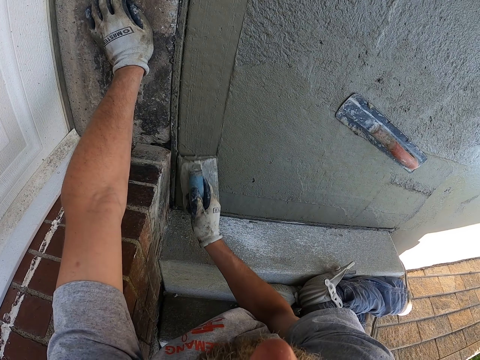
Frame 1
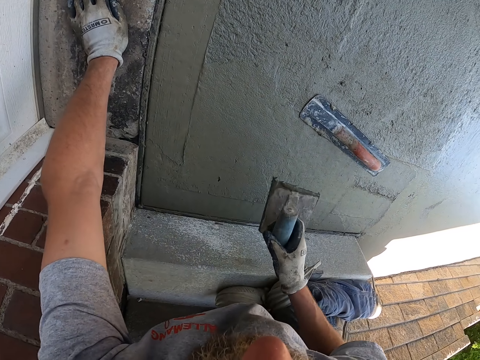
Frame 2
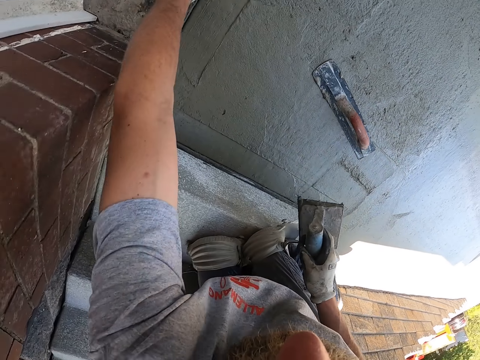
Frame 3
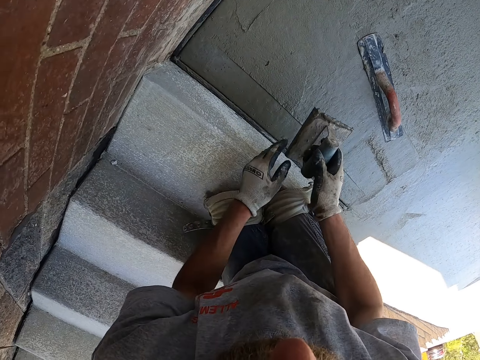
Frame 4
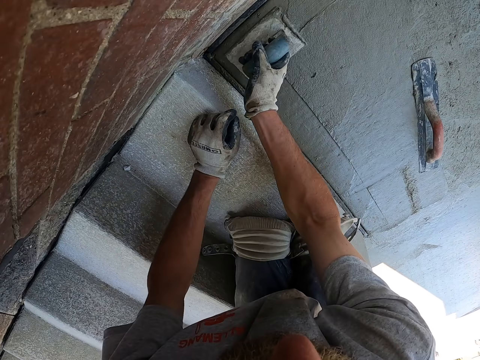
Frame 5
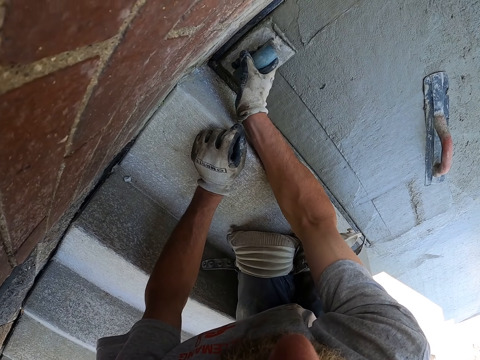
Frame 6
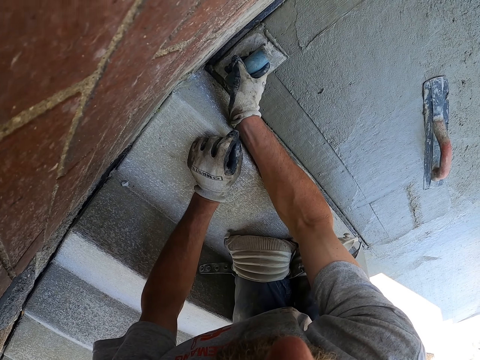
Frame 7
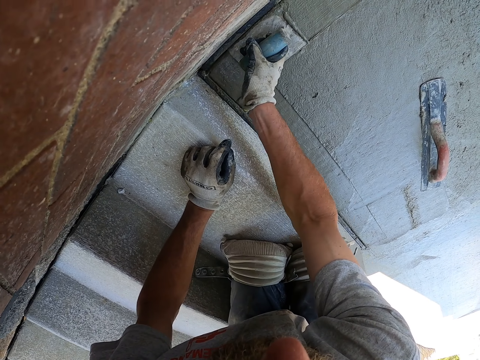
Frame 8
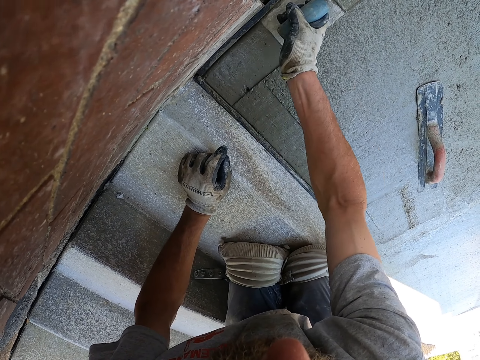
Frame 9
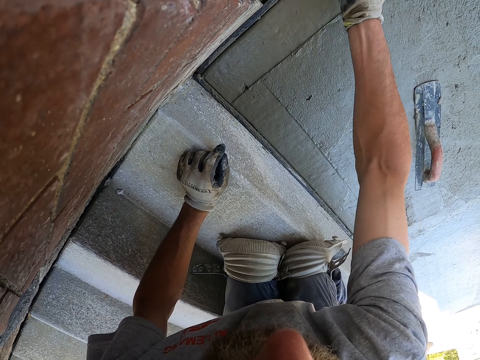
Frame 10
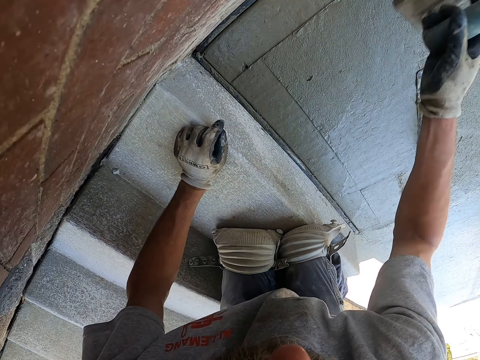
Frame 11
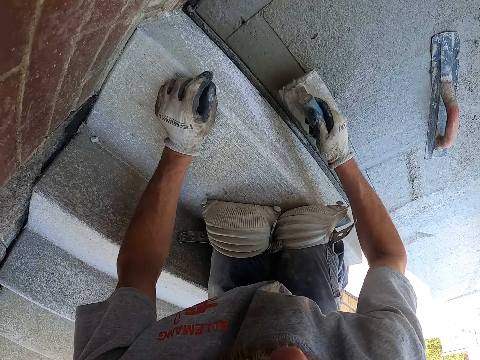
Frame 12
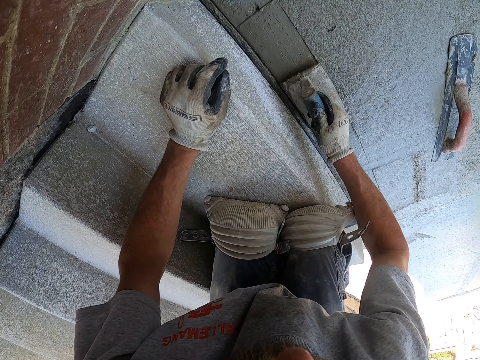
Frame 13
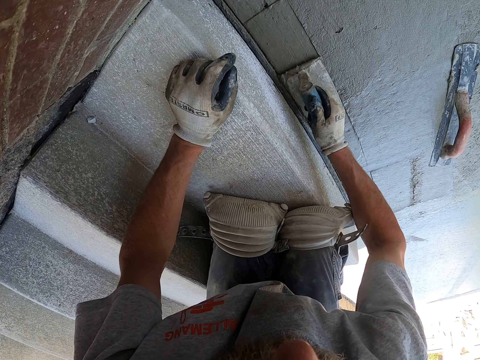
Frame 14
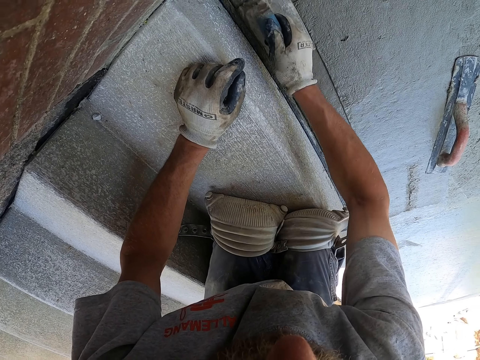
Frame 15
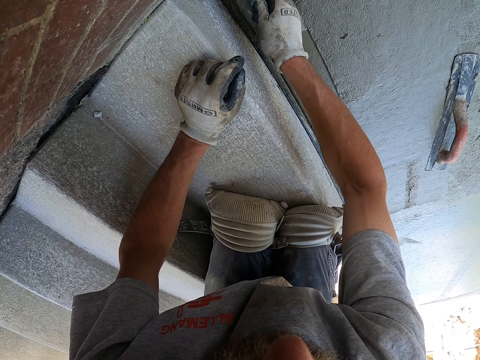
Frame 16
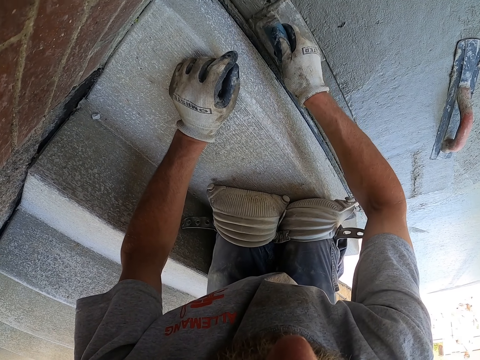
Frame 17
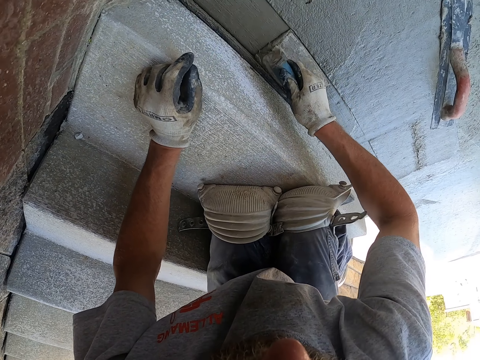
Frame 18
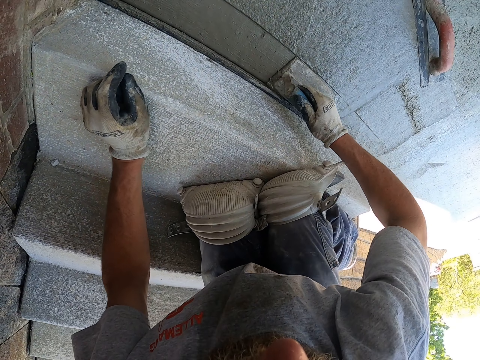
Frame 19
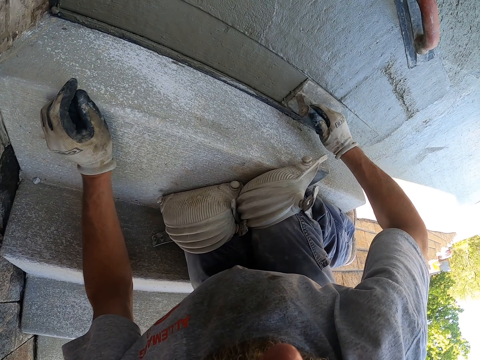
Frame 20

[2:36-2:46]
The camera wearer removes the floor marker metal float from the floor with the right hand. They pit the floor with the floor marker metal float.

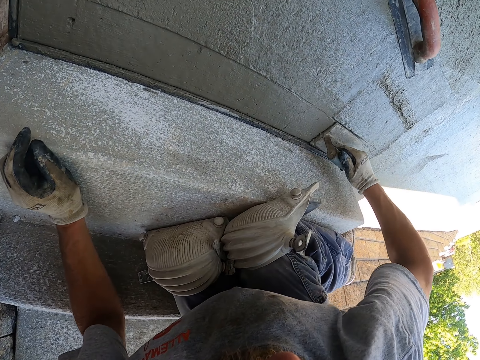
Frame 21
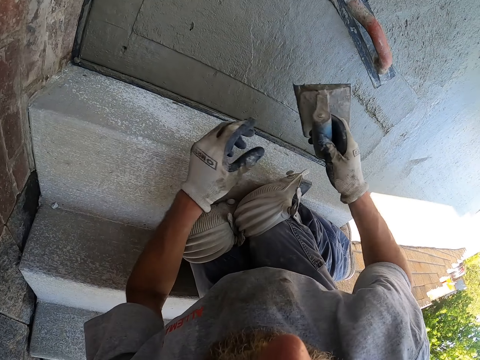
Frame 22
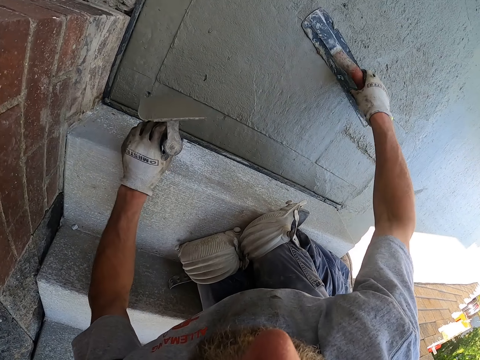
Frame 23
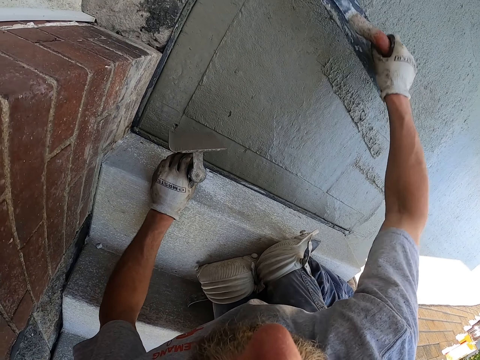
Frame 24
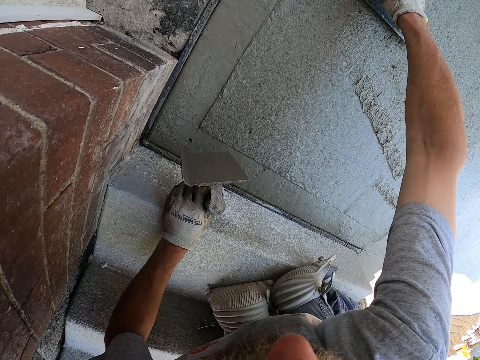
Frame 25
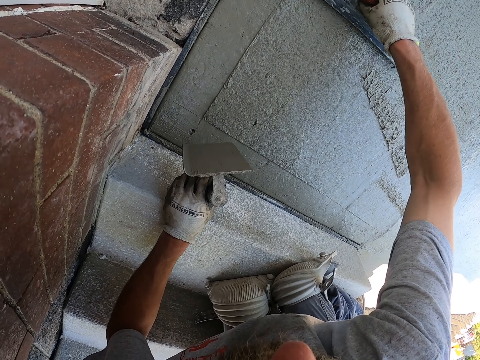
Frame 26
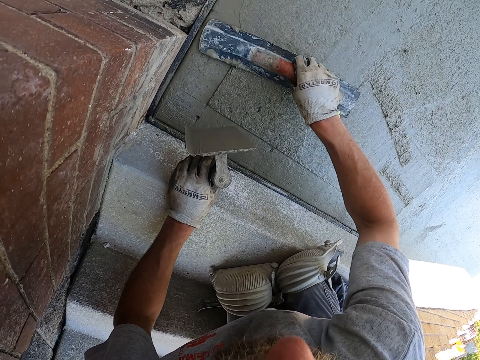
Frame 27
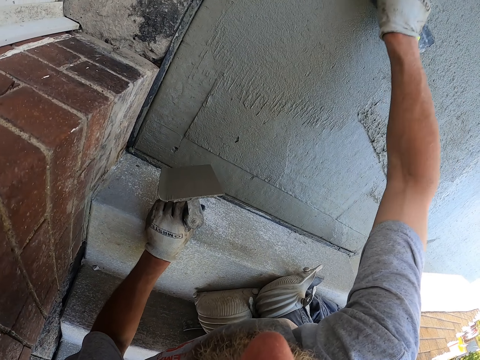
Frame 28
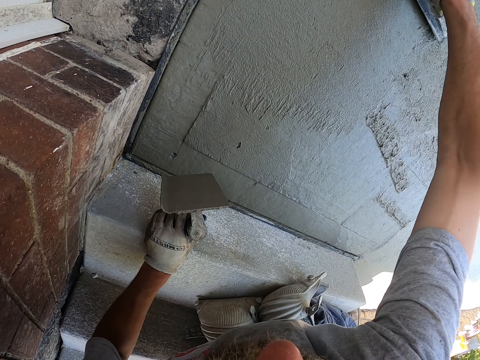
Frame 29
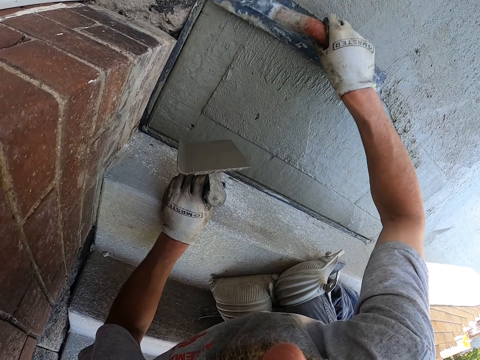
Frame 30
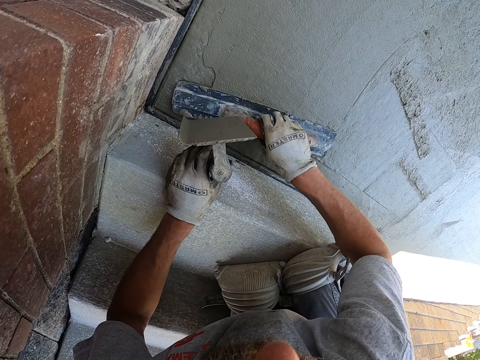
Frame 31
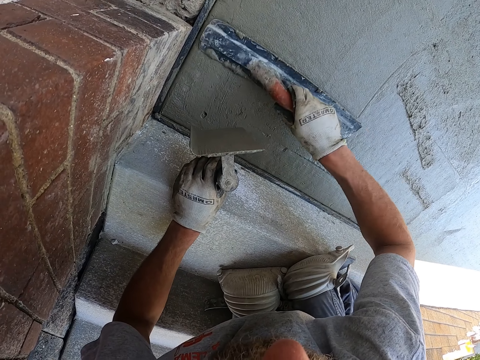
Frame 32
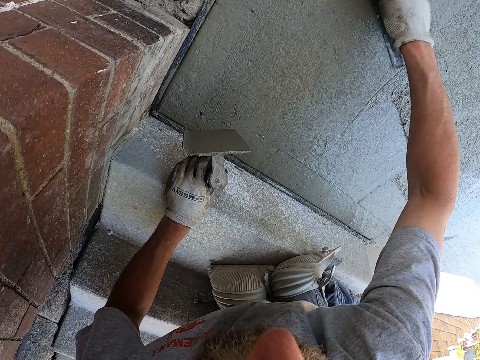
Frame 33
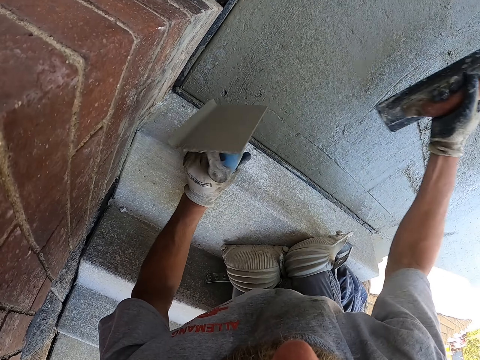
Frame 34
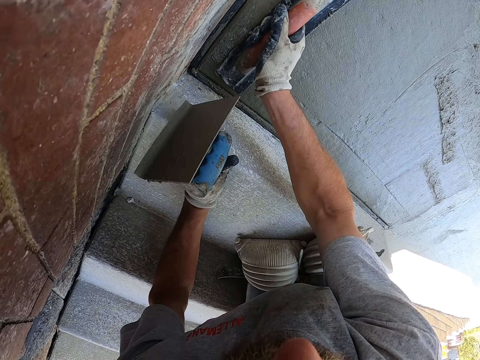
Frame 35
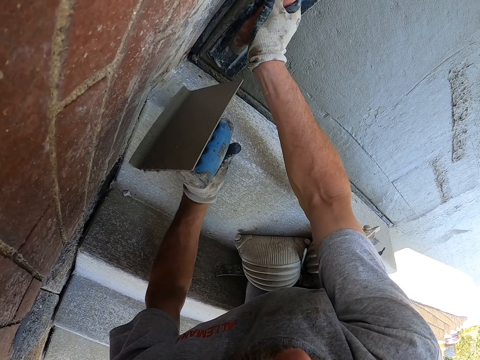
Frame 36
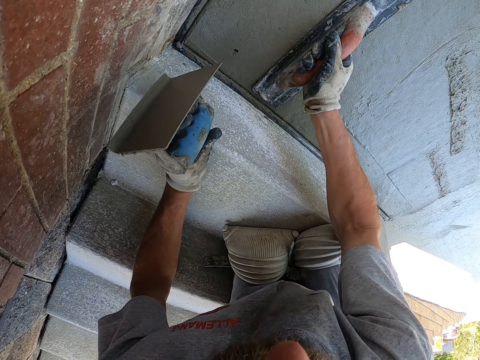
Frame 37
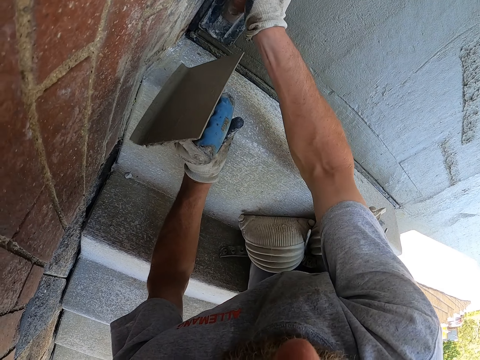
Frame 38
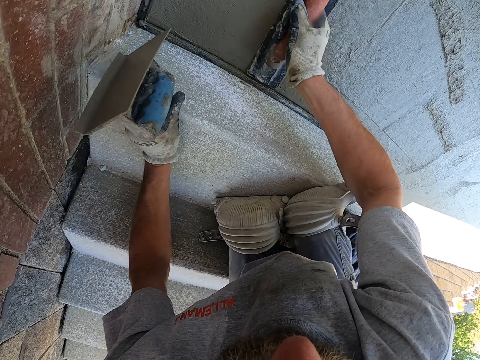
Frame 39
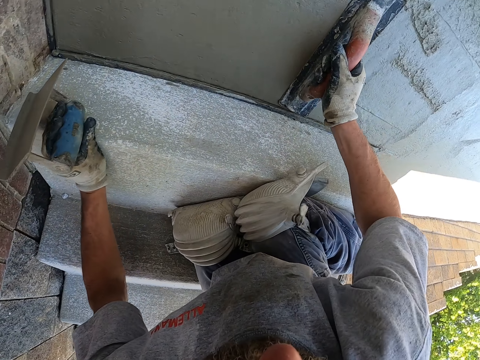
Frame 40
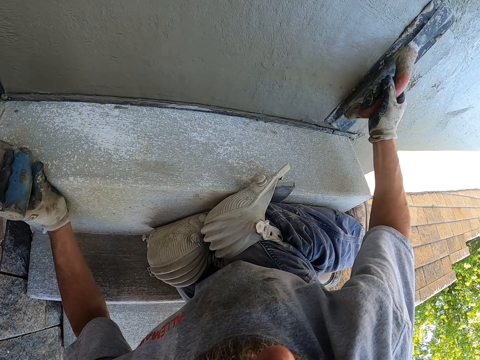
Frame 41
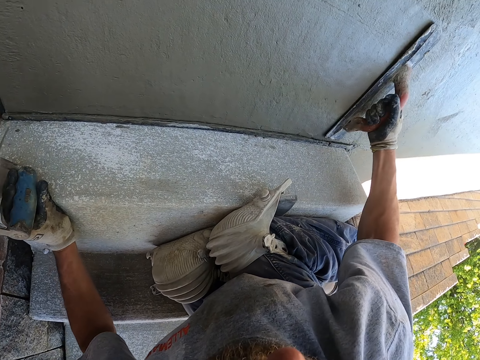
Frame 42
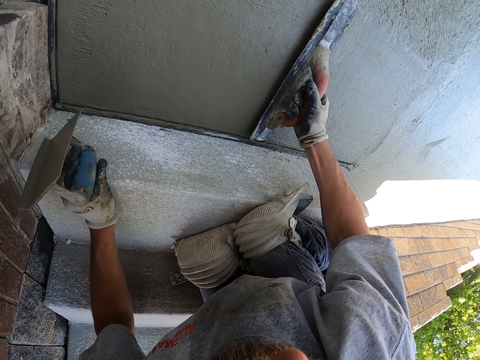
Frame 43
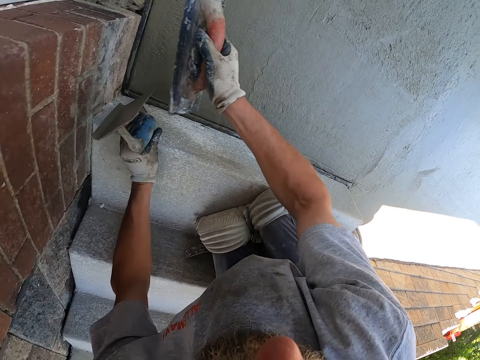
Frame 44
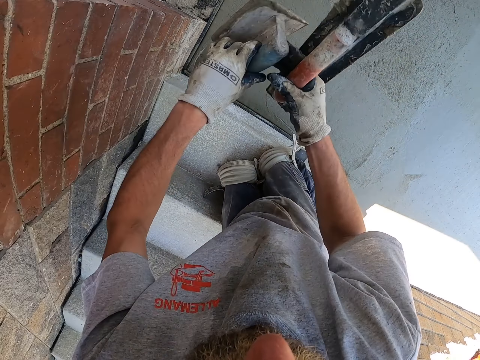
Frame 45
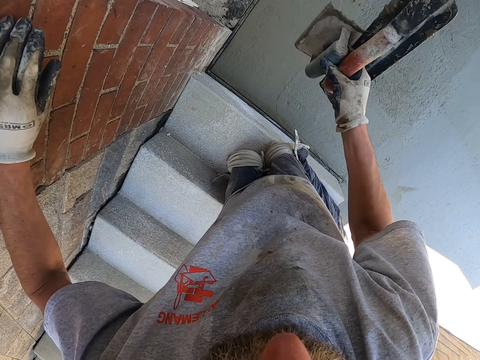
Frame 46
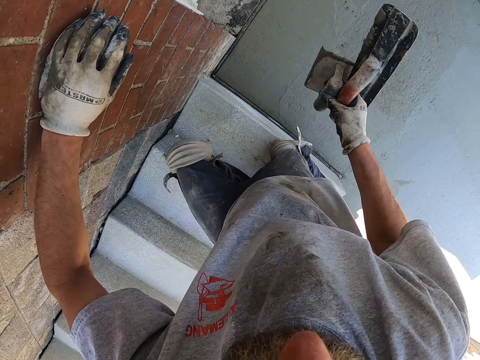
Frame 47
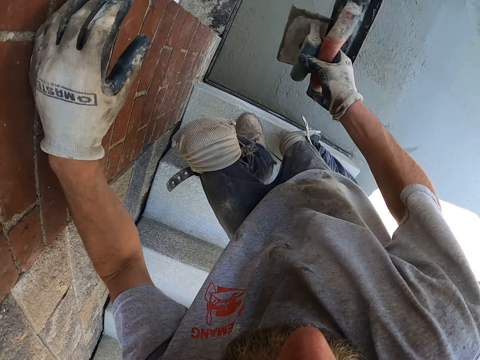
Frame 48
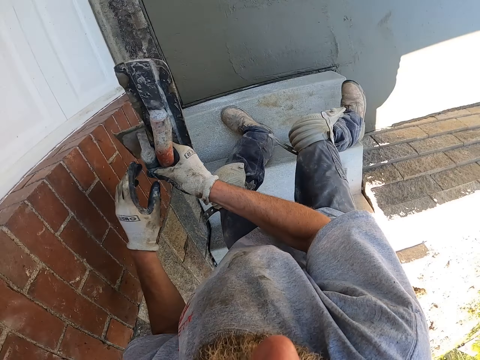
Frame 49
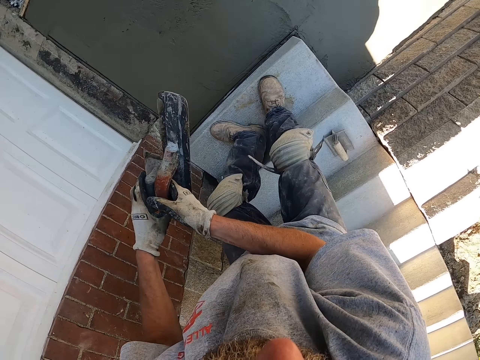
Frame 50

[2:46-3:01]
The camera wearer removes the floor marker metal float from the floor with the right hand. They pass the floor marker metal float in the right hand to the left hand. They pick a metal float on the floor with the right hand. They overlay the mortar on the floor with the metal float. They use a finishing trowel to level the floor. They remove the metal float from the floor with the right hand. They pass the floor marker metal float in the left hand to the right hand. They stand up from the stairs and turn. They pass the tools in the right hand to the left hand.

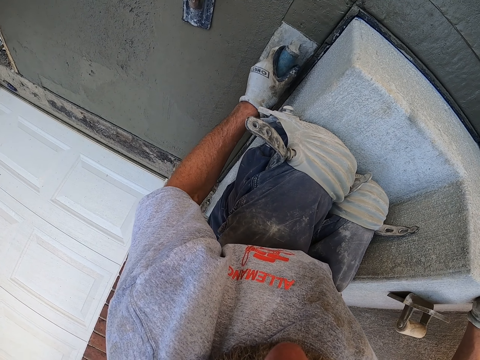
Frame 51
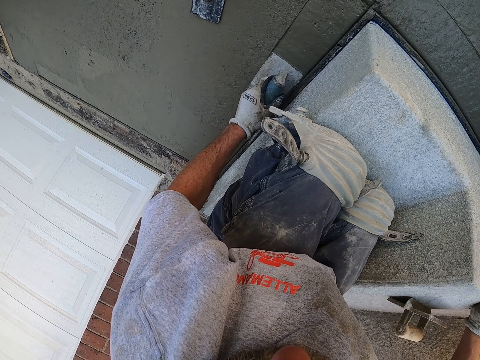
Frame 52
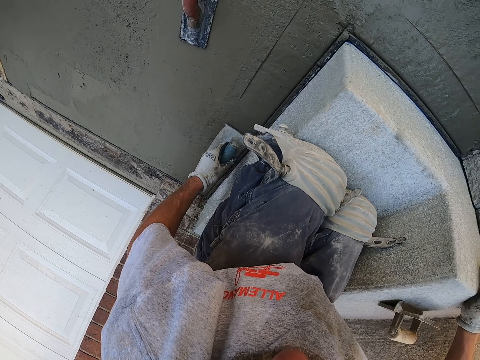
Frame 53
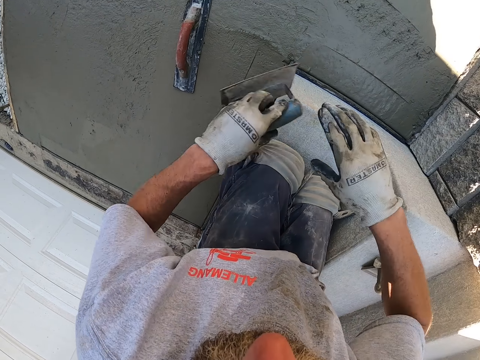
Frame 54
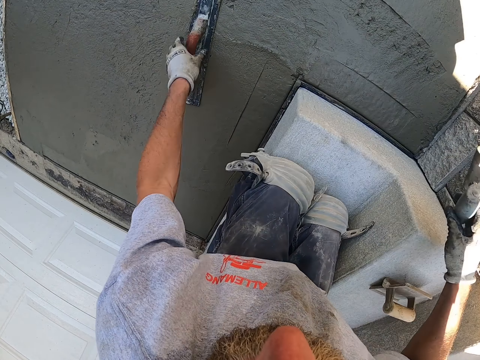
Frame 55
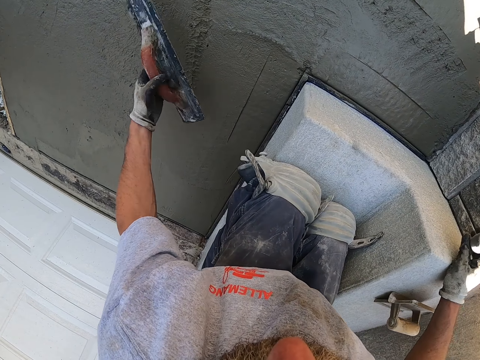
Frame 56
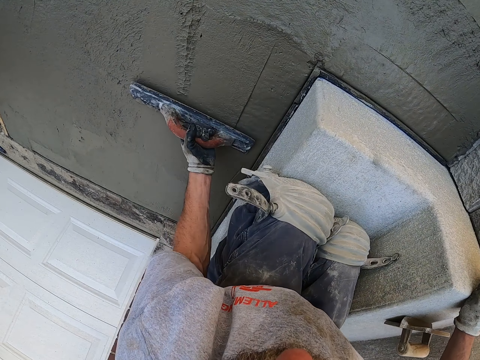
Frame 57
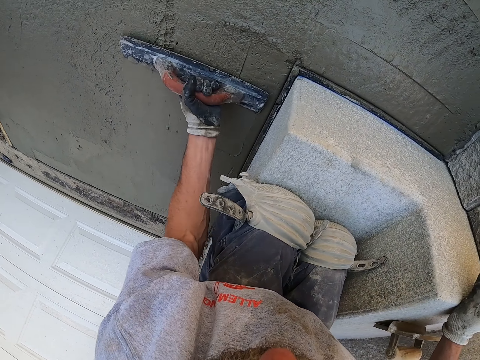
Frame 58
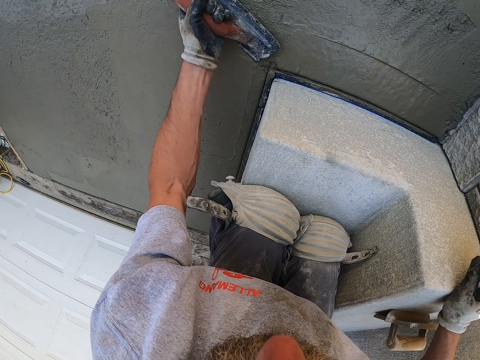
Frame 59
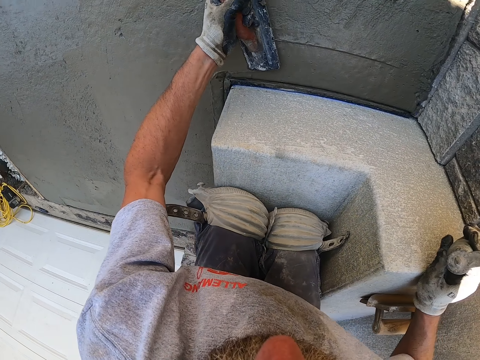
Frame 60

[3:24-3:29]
The camera wearer passes the floor marker metal float in the left hand to the right hand. They pick a metal float on the floor with the left hand. They overlay the mortar on the floor with the metal float. They use a finishing trowel to level the cement.
